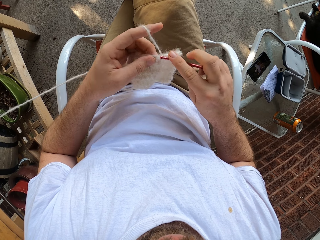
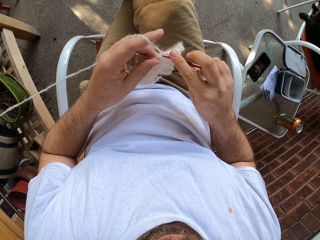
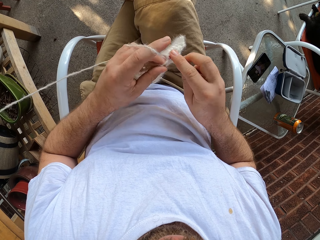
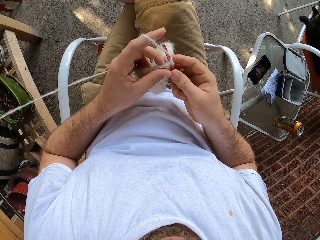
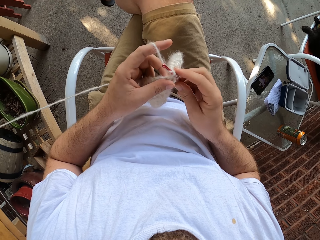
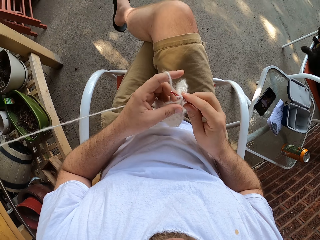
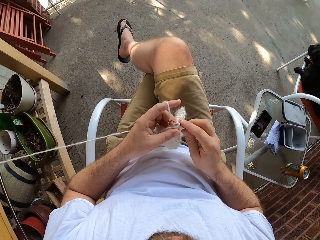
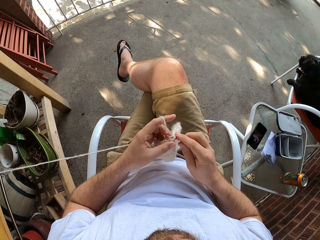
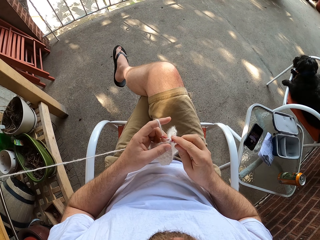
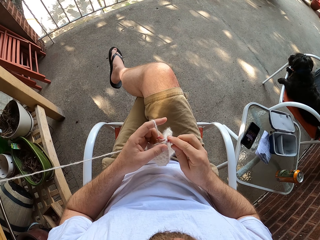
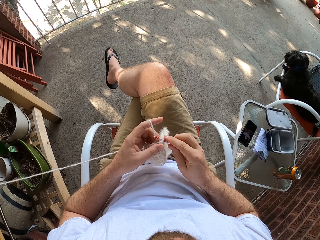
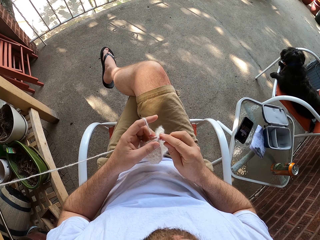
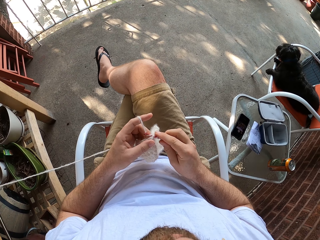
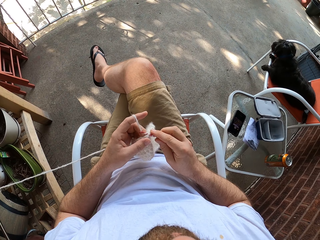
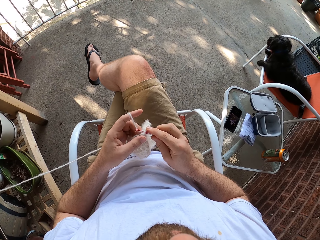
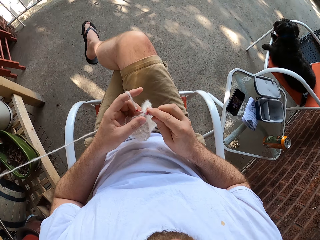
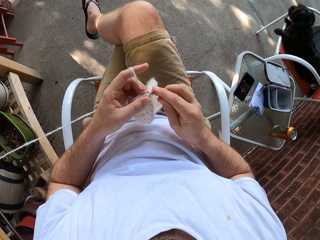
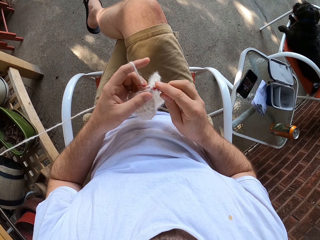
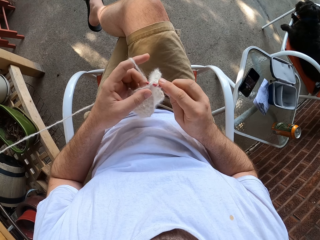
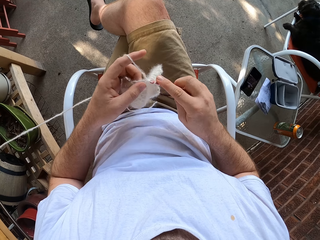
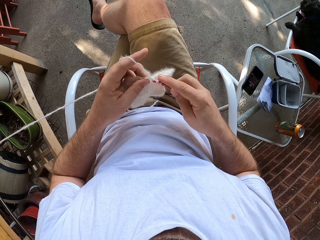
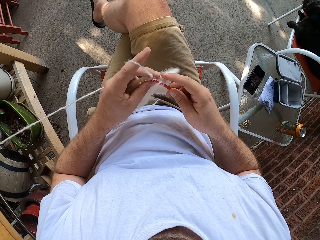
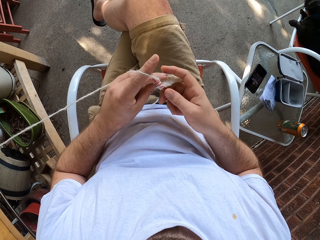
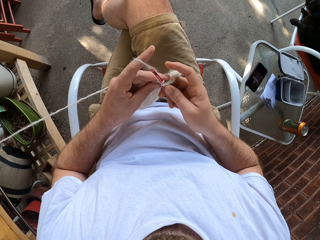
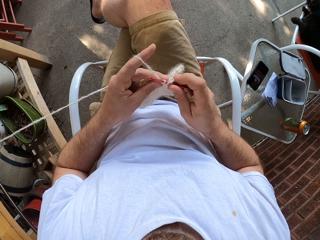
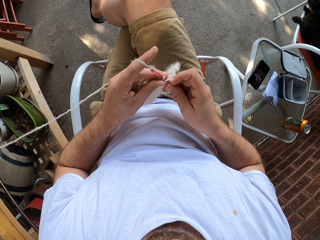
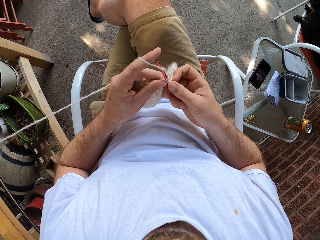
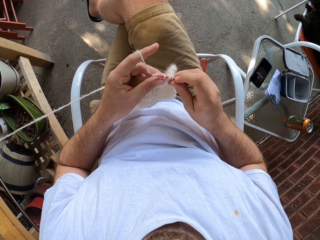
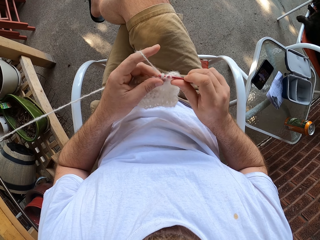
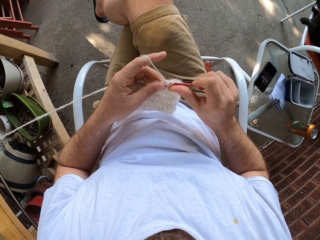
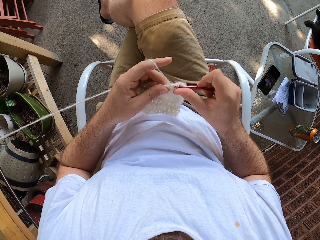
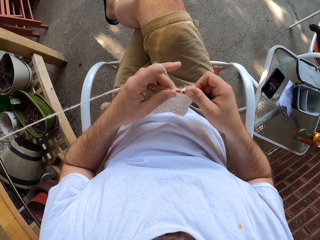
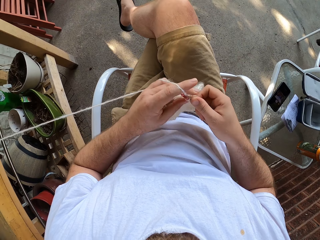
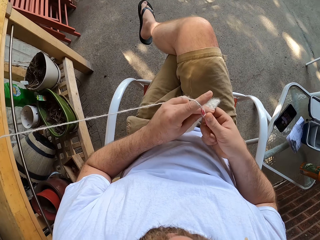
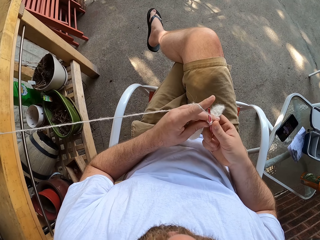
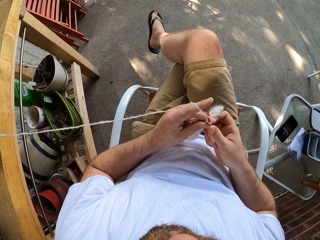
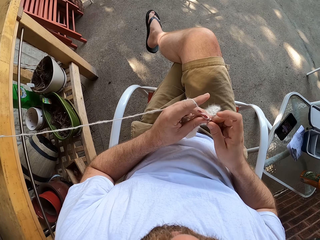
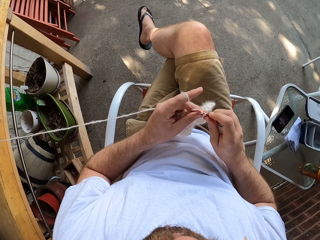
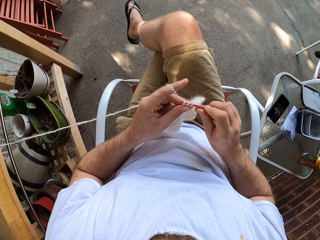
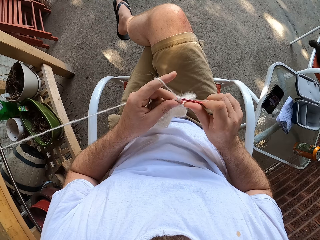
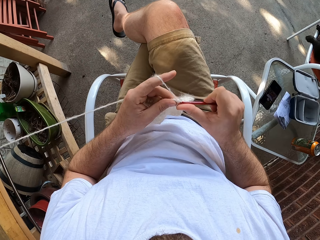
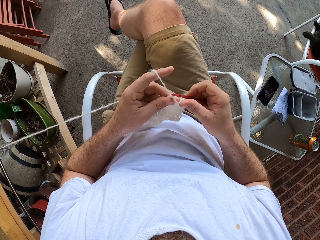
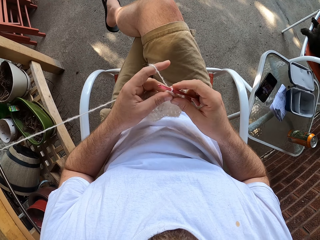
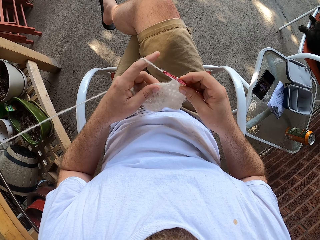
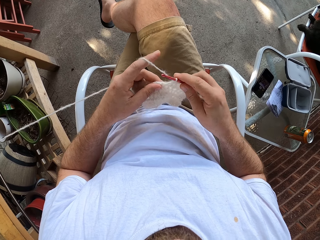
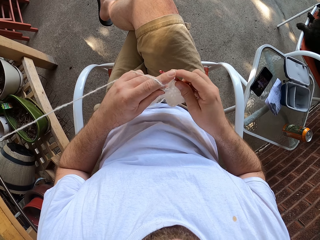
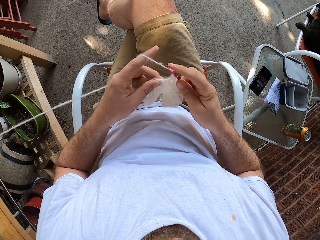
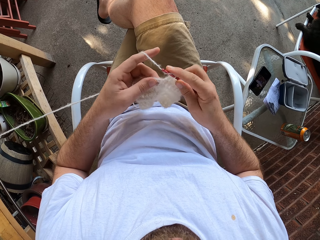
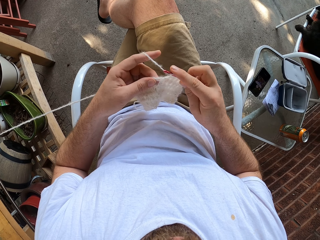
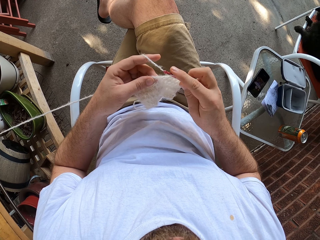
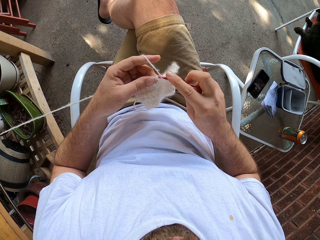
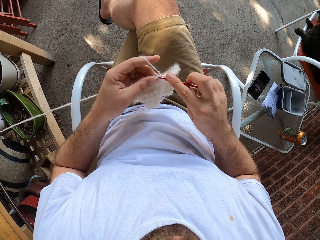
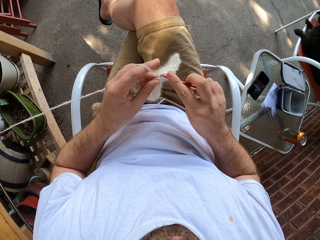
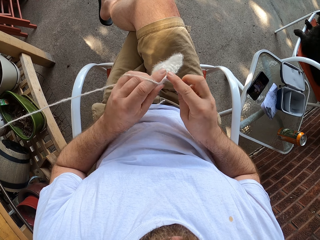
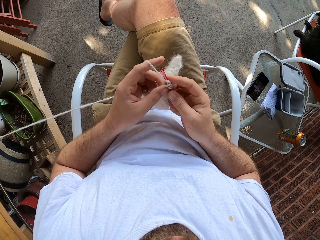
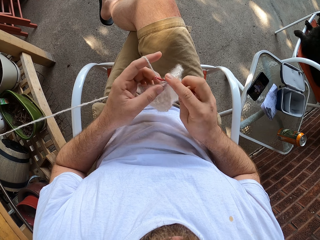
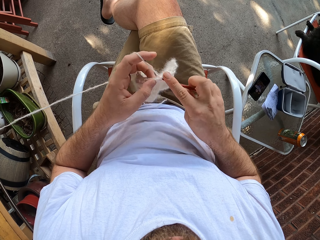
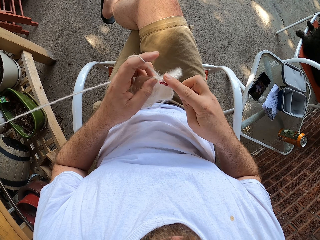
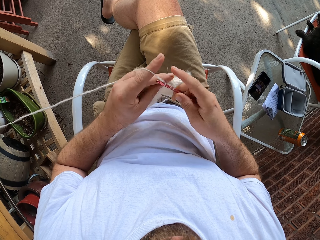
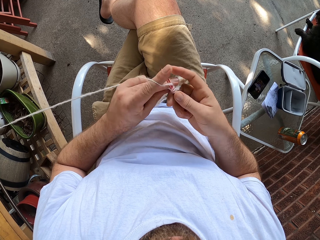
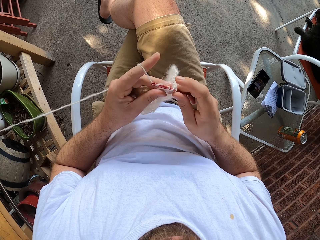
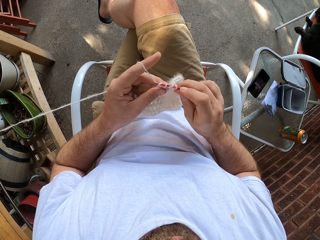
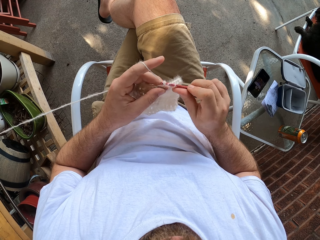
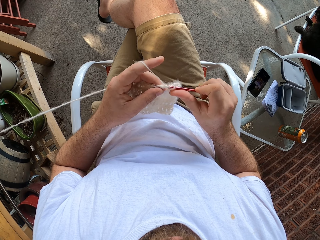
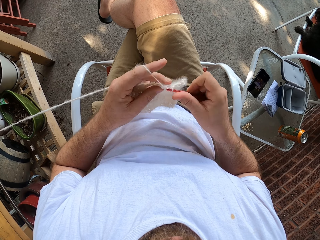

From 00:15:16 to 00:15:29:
The camera wearer weaves the fabric. He stops weaving. He knits the yarn with the knitting needle in his right hand. He weaves the fabric. He moves the fabric on the hand. He weaves the fabric.

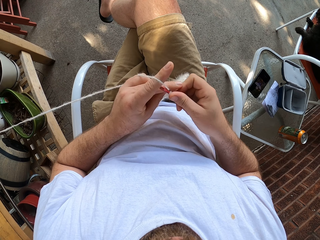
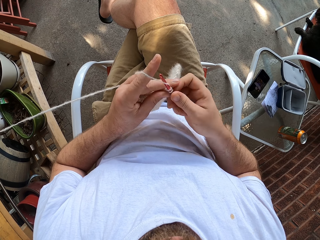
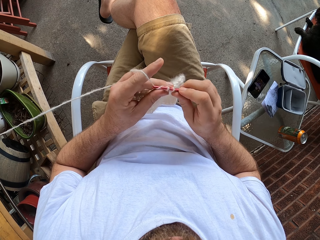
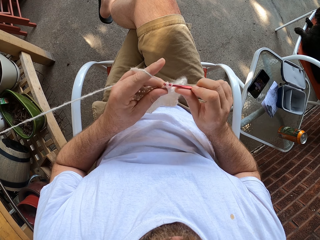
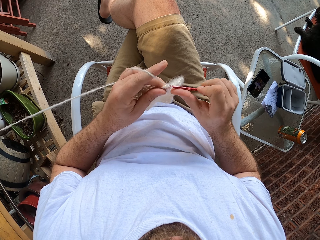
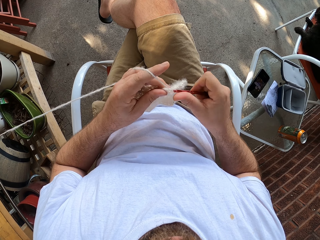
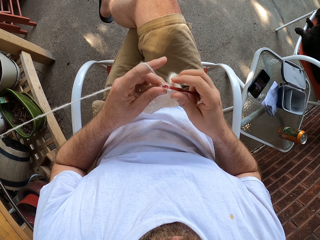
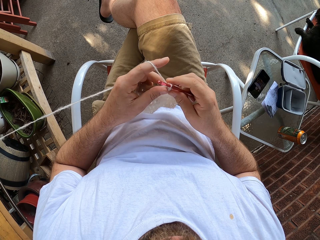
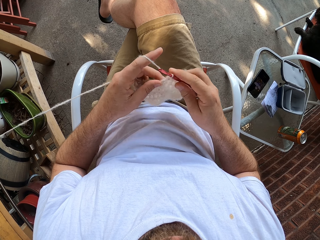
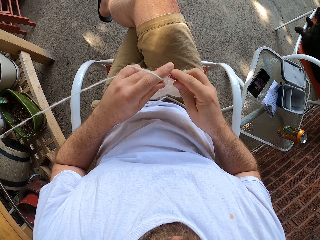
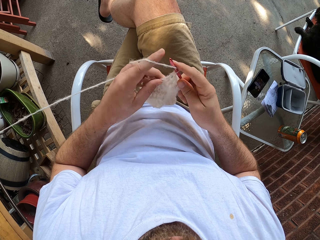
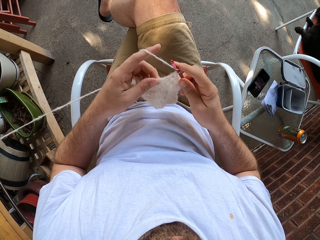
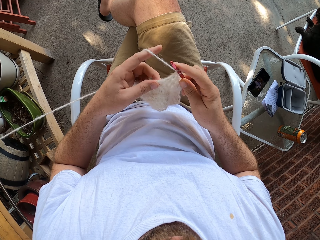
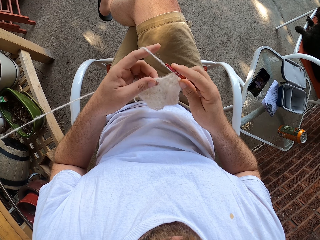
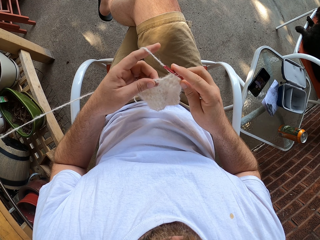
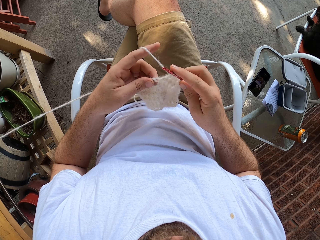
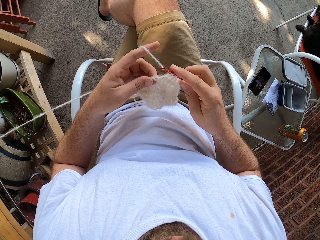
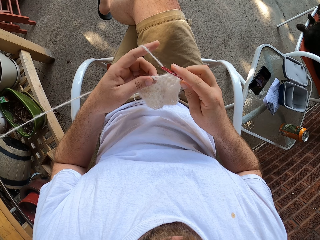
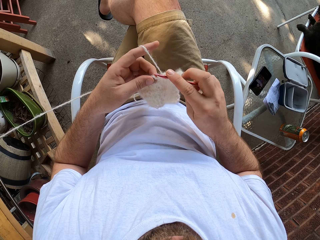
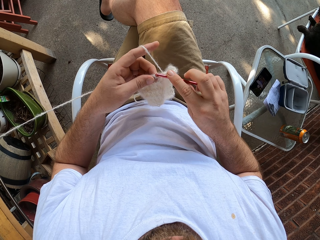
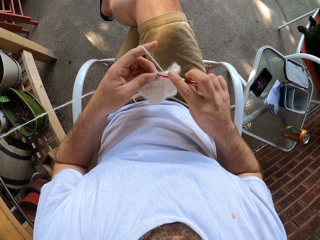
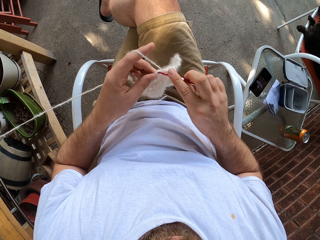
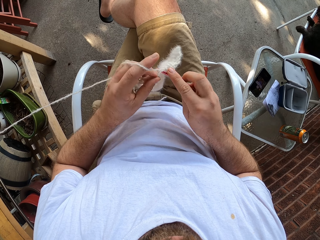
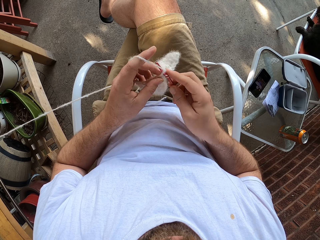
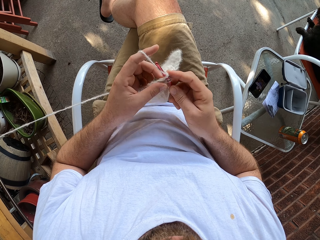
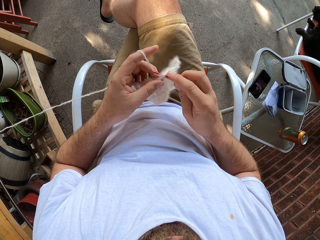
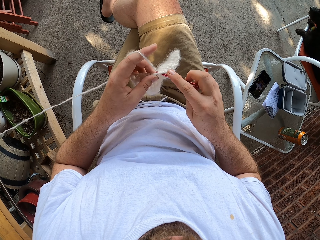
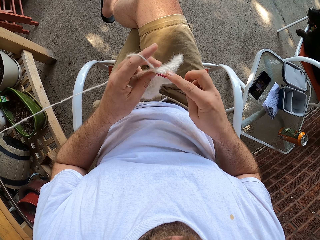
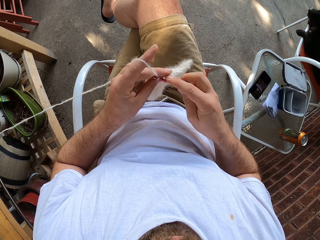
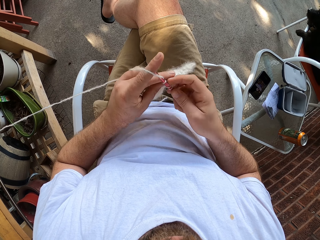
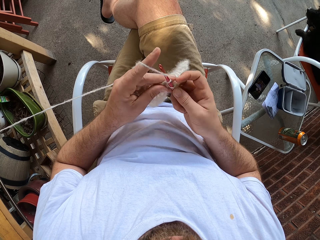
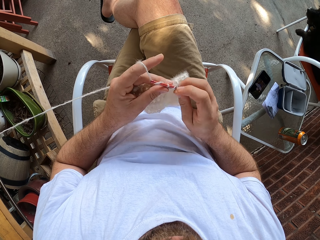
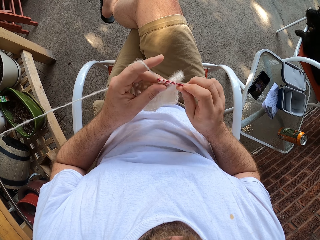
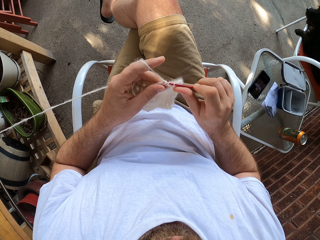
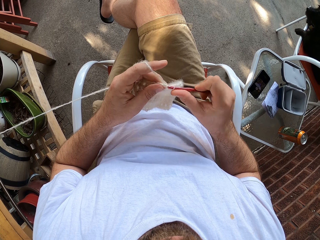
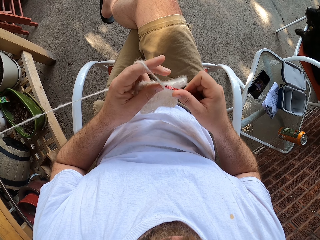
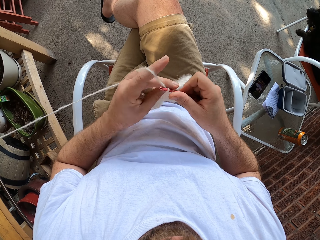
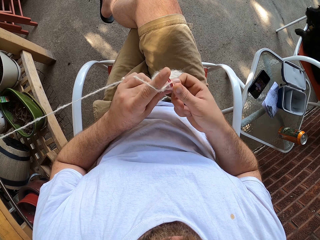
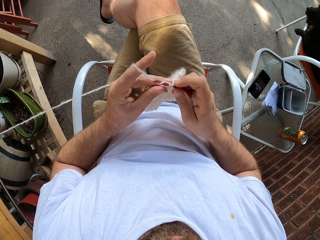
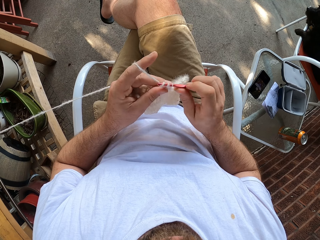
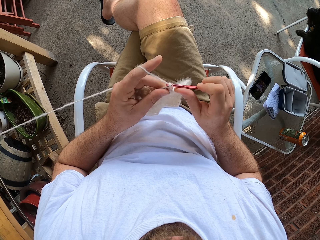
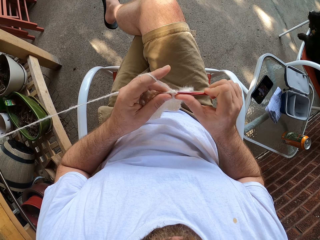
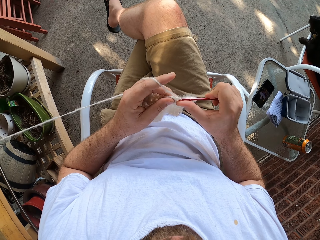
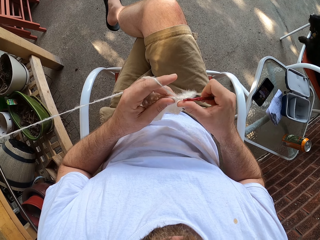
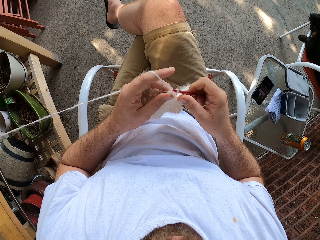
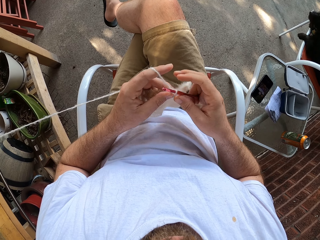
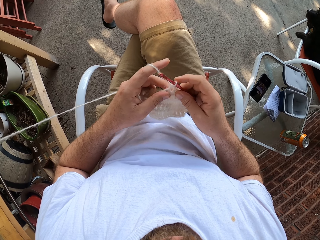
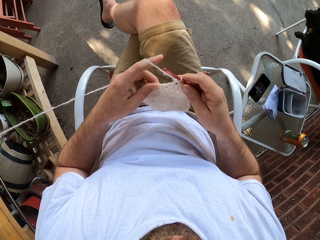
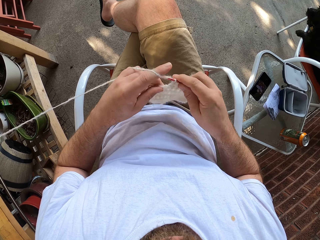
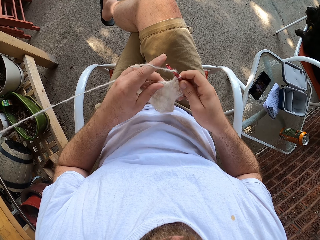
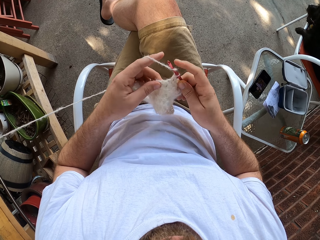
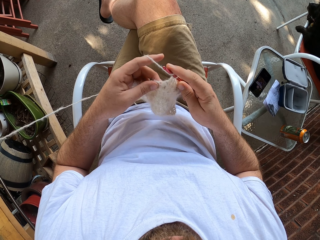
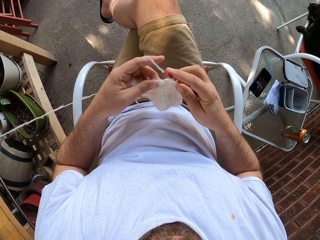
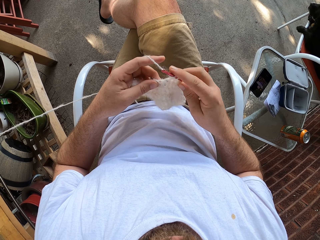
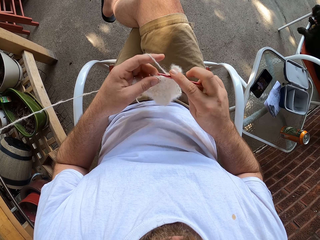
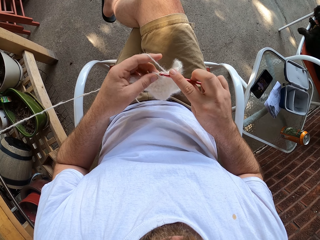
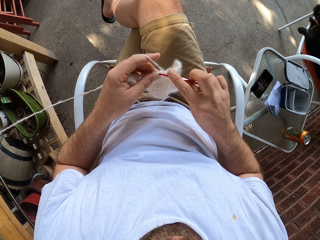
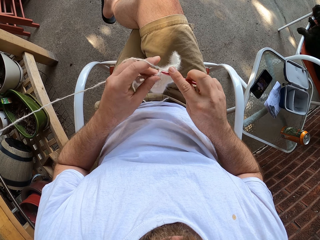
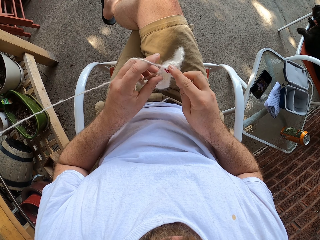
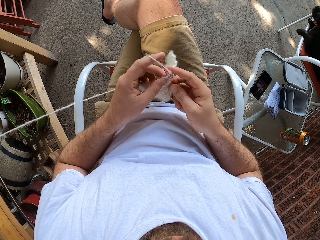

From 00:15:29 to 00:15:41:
The camera wearer holds the fabric. They weave the fabric. They hold the fabric.
